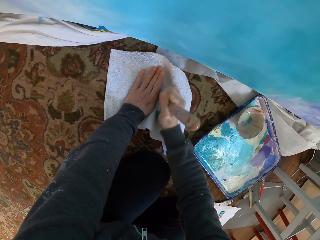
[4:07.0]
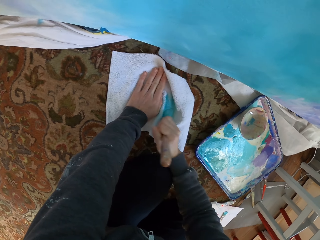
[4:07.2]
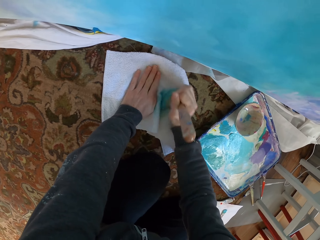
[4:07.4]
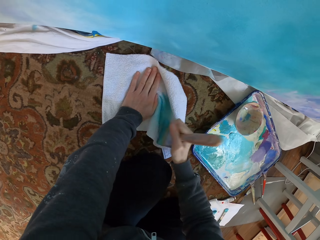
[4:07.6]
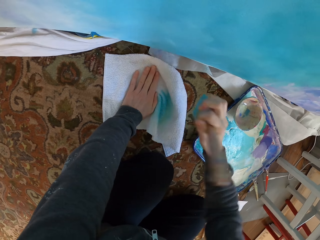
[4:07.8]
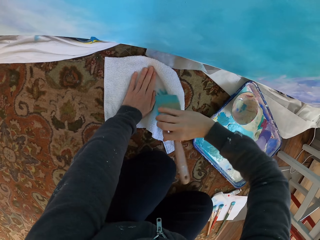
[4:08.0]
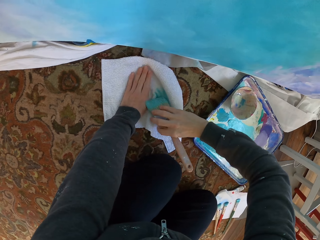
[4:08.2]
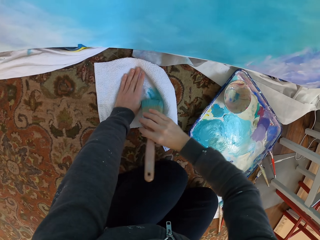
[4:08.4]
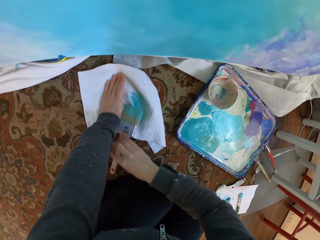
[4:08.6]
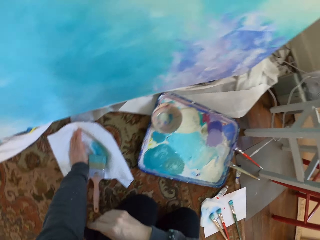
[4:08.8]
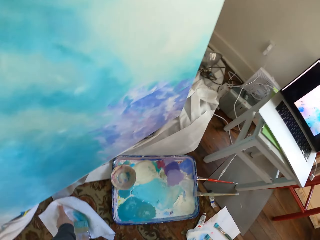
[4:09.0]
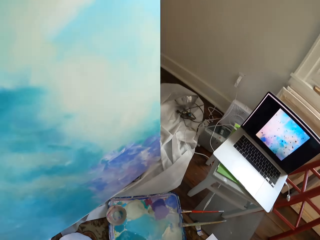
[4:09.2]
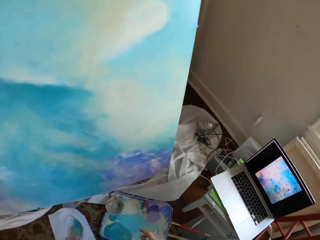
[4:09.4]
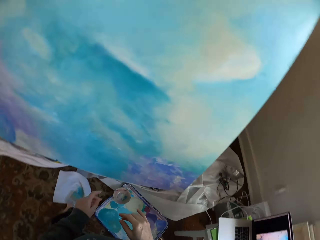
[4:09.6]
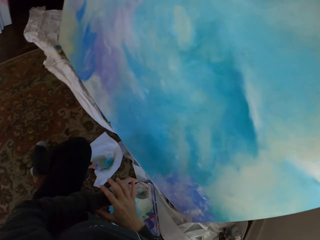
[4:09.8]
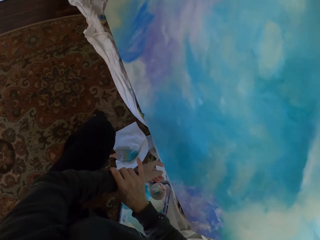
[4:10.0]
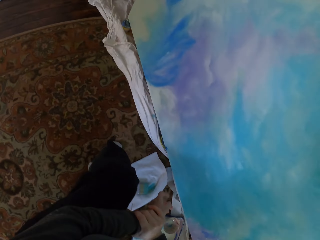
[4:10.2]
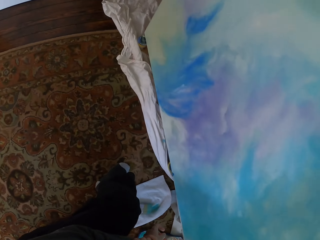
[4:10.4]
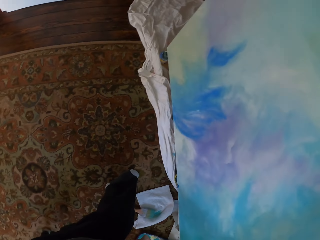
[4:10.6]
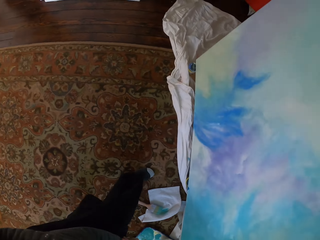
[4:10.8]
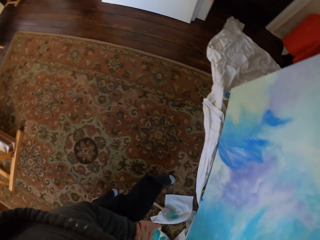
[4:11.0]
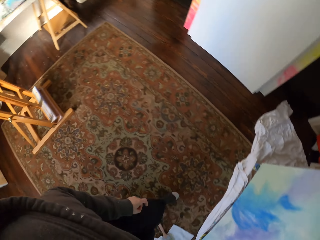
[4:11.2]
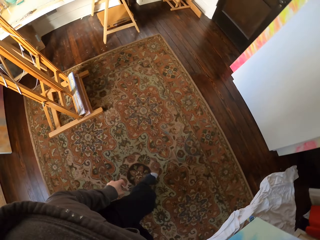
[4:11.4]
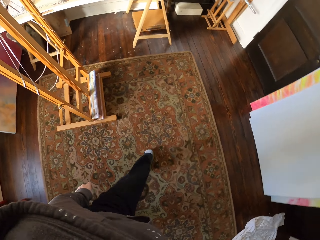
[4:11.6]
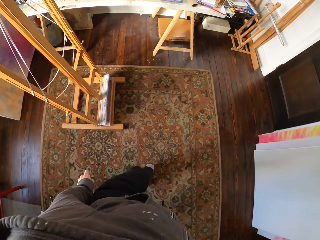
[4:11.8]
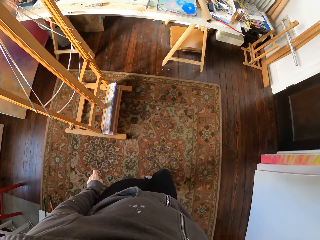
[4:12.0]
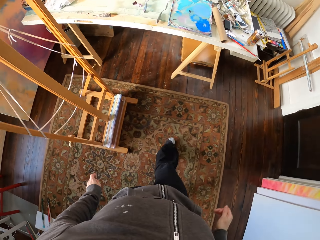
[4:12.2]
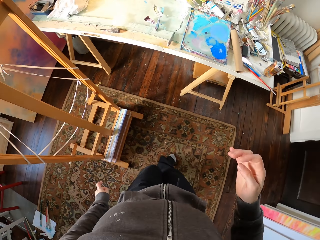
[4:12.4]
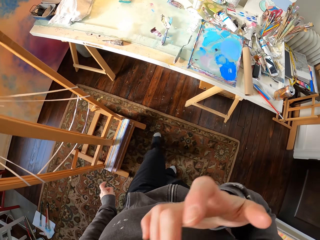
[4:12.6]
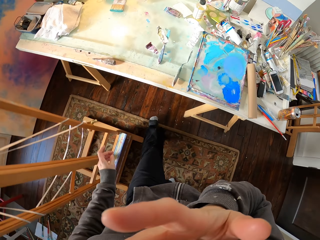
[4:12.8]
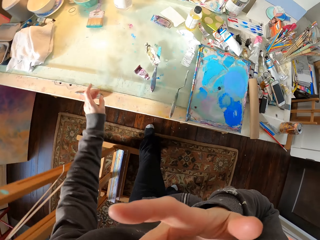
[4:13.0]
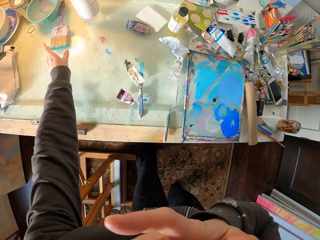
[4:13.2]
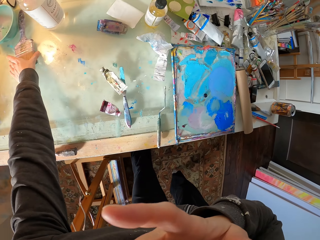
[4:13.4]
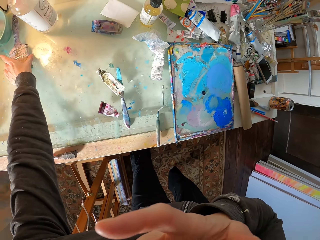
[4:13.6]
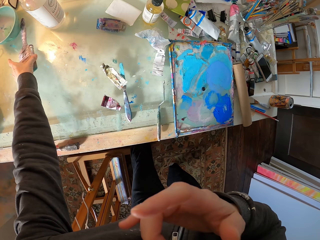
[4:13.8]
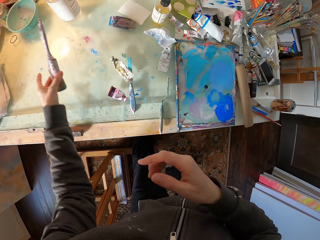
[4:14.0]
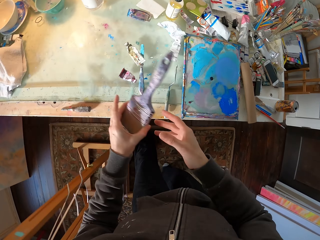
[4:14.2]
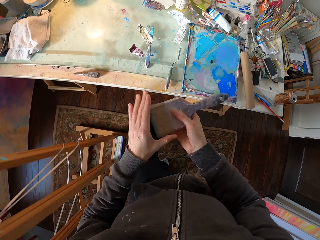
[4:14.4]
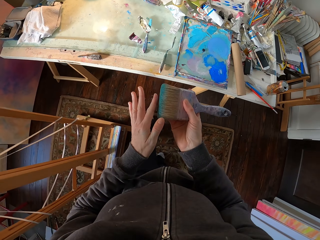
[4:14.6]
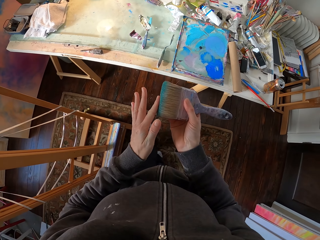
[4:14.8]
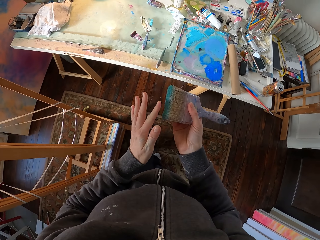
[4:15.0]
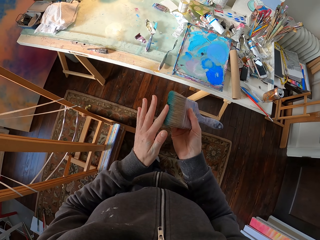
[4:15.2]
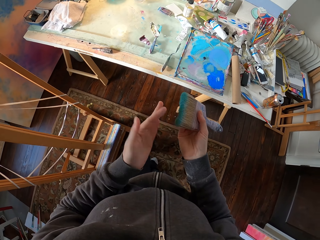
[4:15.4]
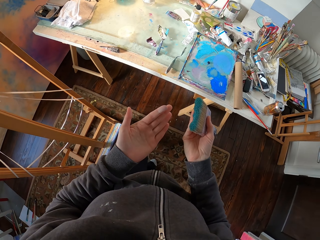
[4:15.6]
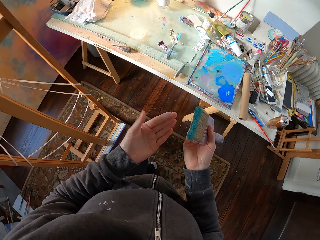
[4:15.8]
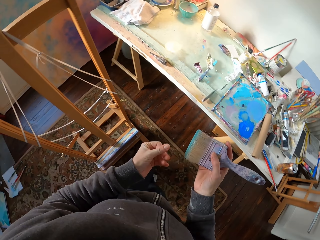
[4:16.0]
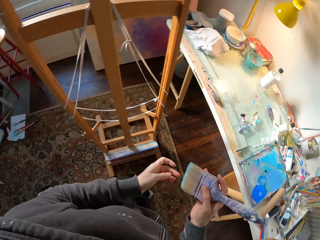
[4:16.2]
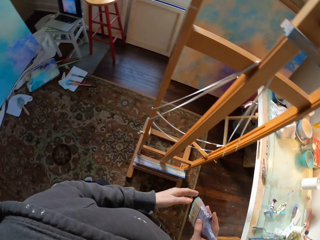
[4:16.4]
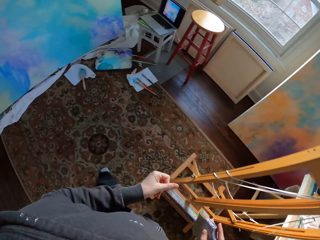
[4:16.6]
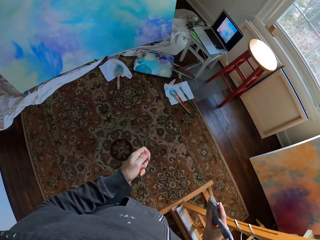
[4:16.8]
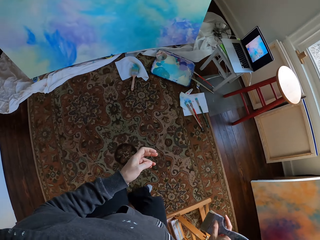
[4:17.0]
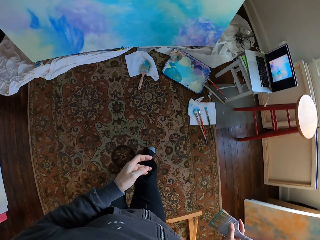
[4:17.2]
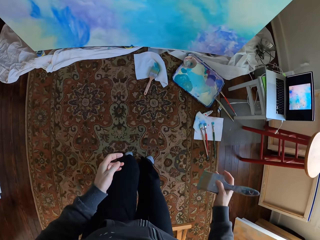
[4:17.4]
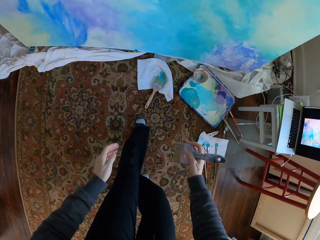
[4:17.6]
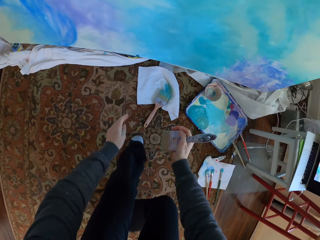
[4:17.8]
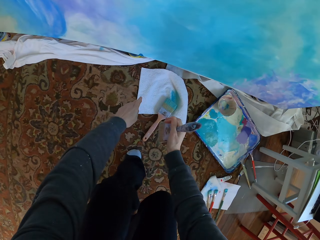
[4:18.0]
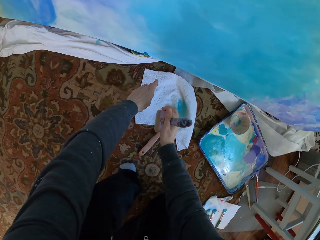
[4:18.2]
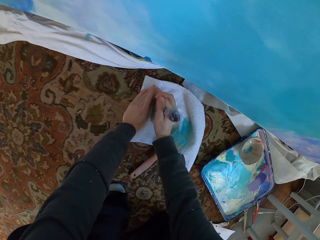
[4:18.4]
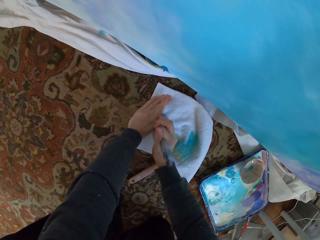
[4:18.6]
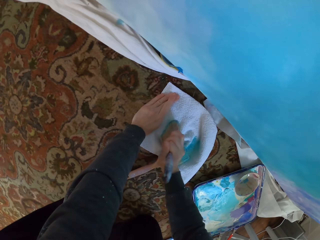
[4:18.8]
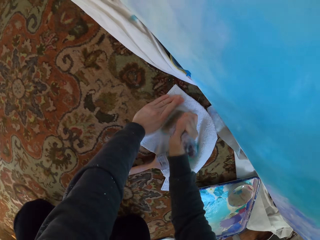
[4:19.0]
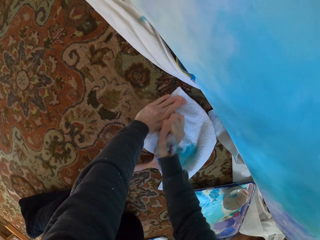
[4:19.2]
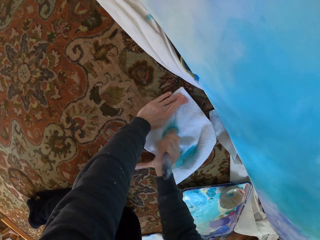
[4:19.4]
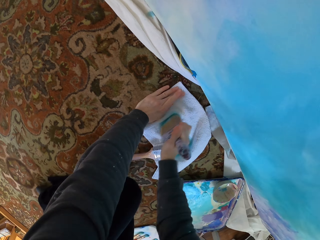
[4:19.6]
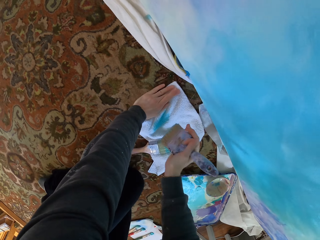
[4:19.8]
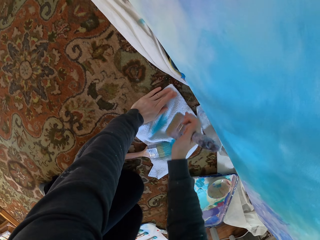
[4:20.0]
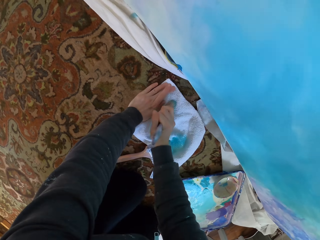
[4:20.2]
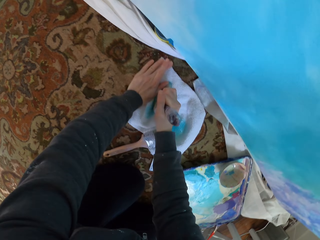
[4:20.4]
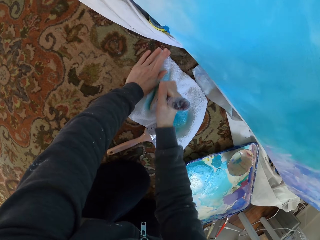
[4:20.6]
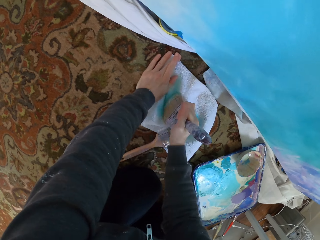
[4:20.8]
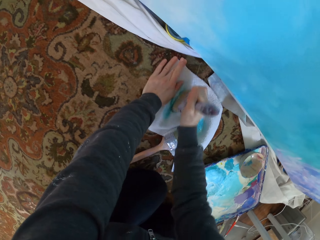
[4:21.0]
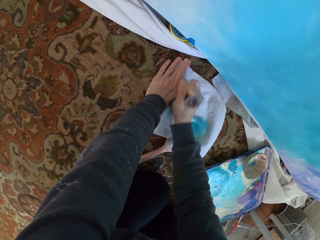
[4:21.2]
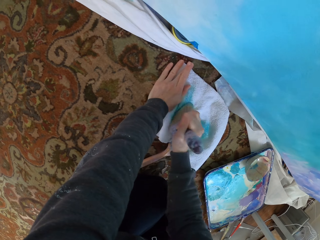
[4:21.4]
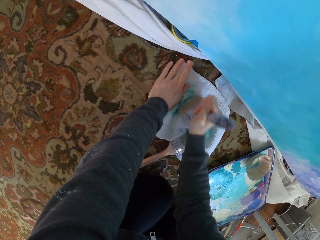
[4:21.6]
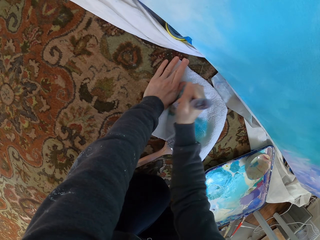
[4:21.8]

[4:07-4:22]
The camera wearer drops the Harris paint brush. They walk away. They pick up the Harris paint brush. They remove paint with the towel. They scrub the Harris paint brush on the towel.

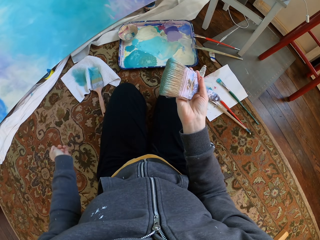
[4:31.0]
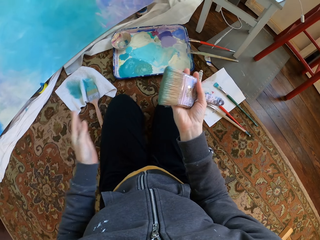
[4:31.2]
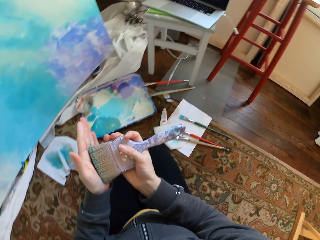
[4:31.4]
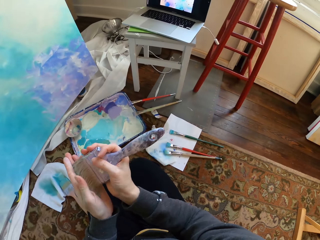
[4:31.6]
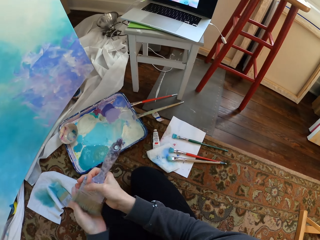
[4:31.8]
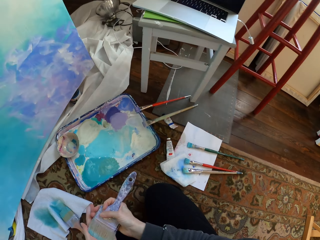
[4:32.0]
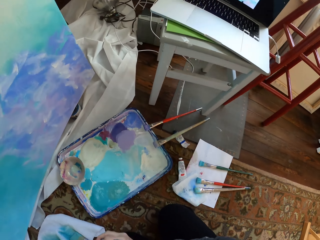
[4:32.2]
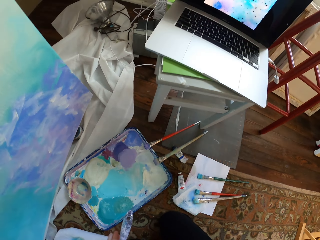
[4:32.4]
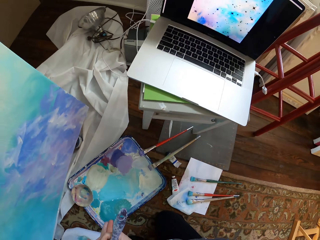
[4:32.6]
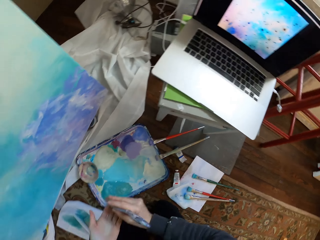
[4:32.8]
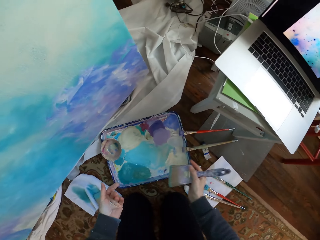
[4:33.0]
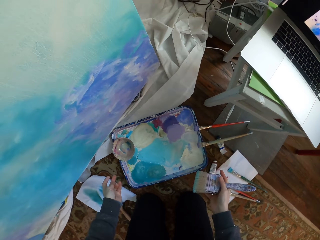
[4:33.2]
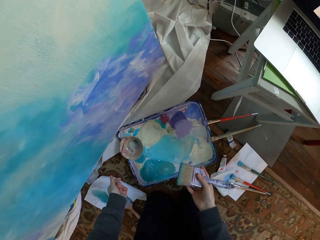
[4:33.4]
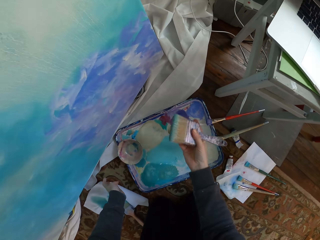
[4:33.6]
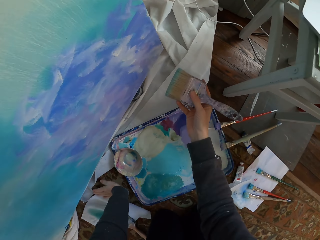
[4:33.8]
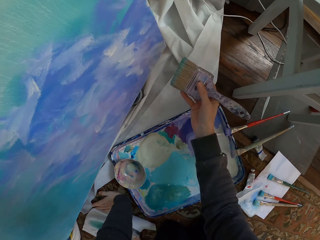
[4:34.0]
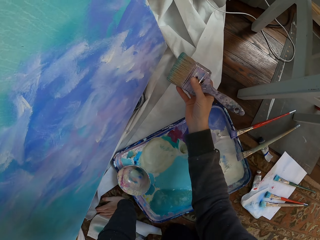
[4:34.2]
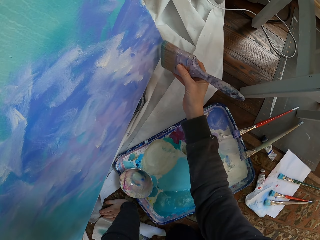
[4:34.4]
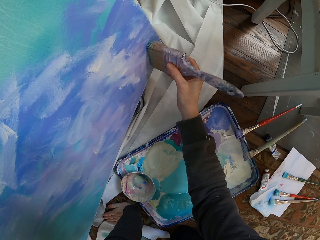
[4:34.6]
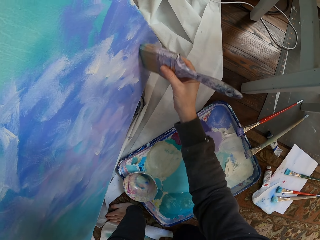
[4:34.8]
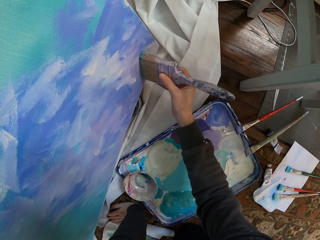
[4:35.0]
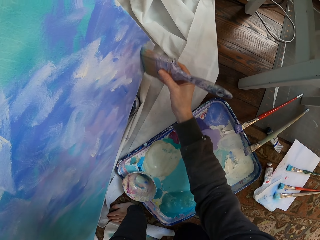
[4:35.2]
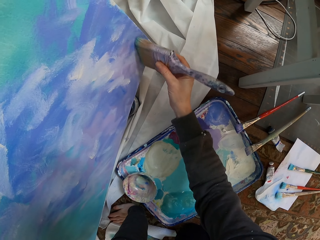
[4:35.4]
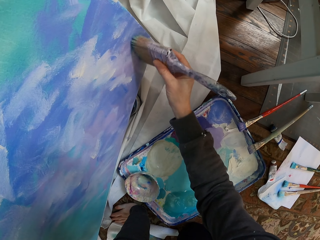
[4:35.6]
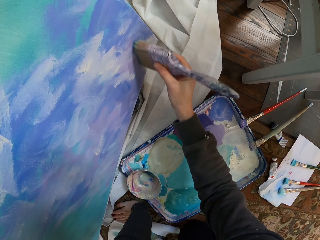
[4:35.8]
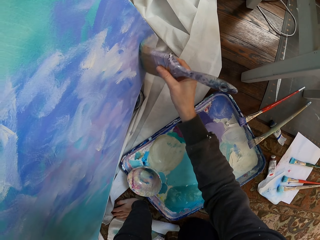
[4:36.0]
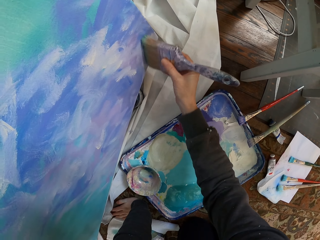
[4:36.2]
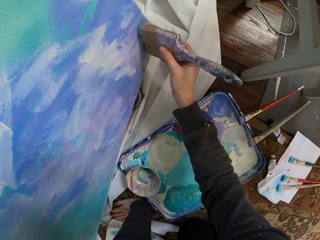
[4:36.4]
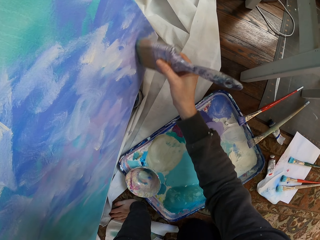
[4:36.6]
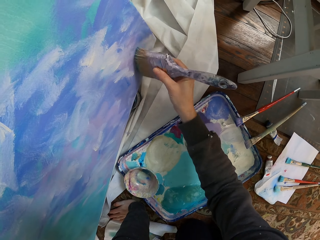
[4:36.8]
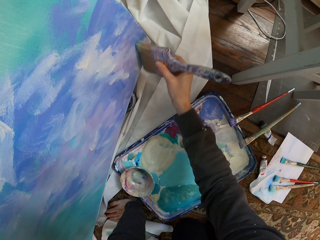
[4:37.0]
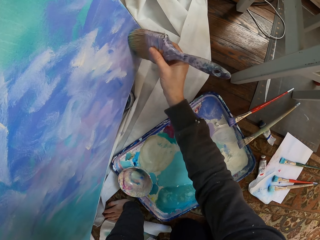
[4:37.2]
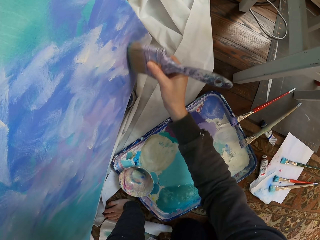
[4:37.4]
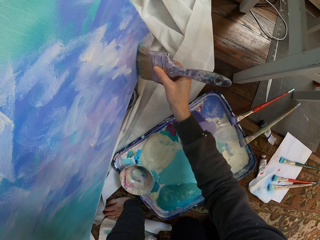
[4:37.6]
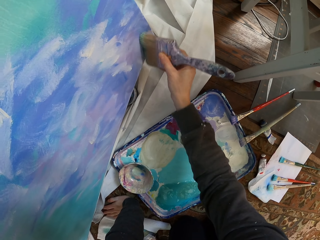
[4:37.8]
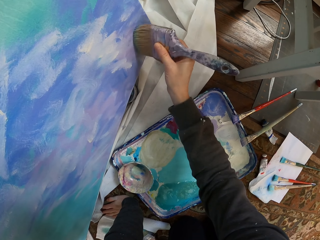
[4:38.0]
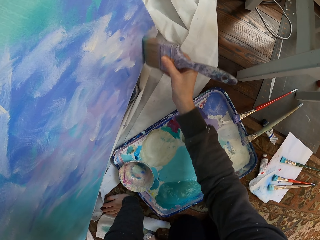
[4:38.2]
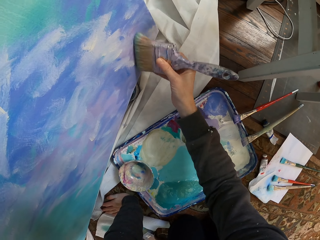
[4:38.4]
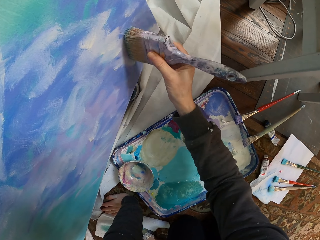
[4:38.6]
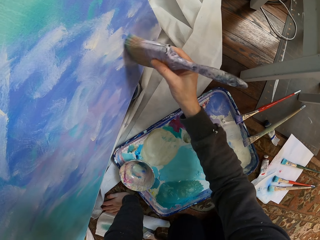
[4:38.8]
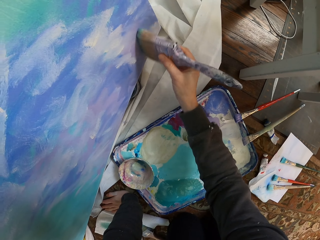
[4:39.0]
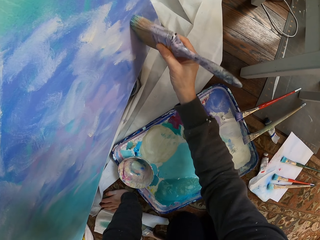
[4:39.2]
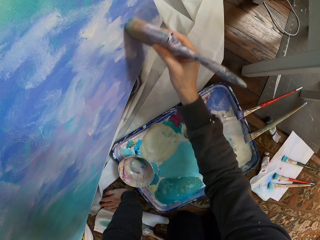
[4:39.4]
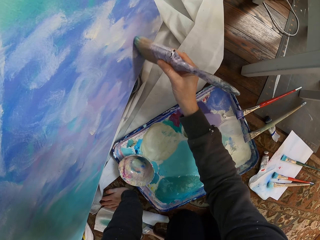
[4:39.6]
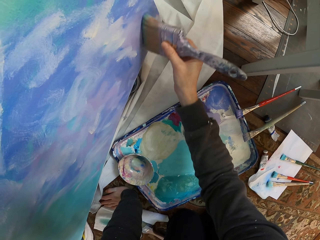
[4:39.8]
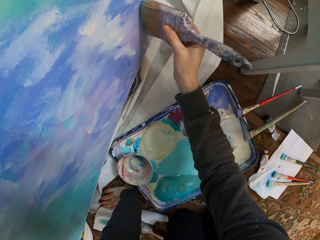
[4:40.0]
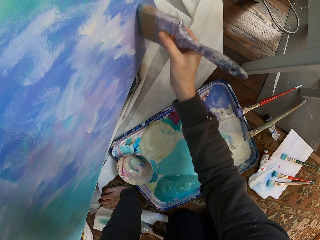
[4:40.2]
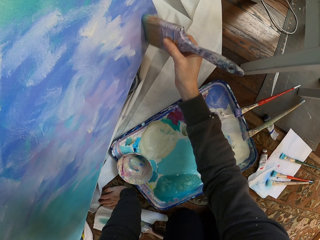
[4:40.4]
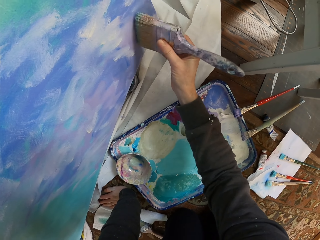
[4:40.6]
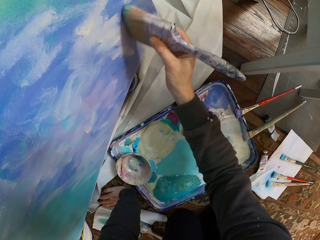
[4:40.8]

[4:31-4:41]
The camera wearer rubs the Harris paint brush on the hand. They paint the board.
